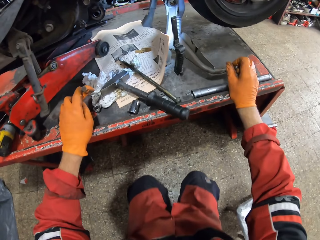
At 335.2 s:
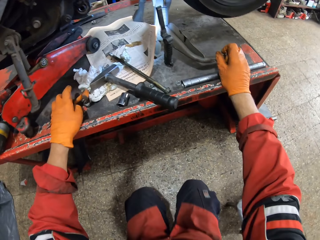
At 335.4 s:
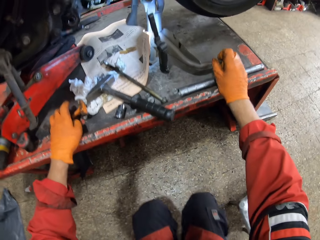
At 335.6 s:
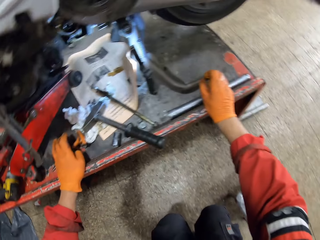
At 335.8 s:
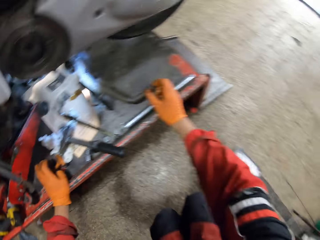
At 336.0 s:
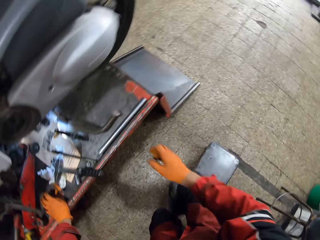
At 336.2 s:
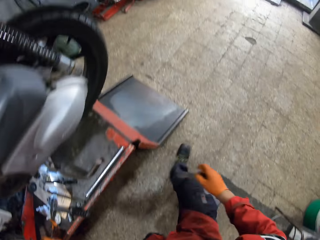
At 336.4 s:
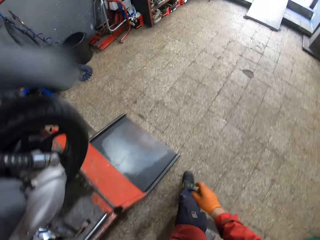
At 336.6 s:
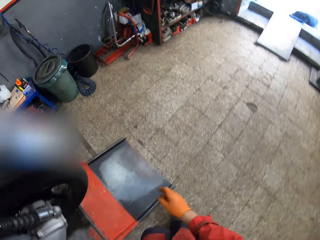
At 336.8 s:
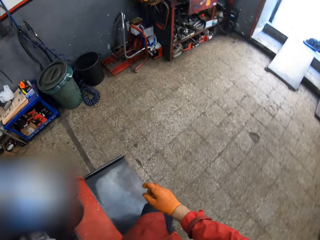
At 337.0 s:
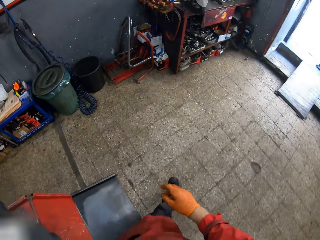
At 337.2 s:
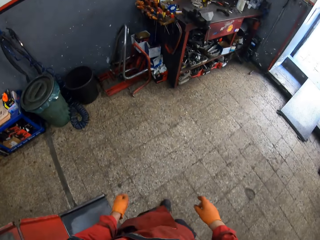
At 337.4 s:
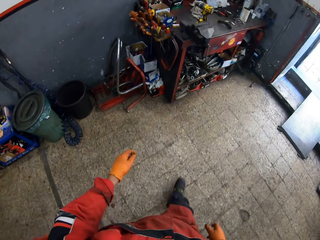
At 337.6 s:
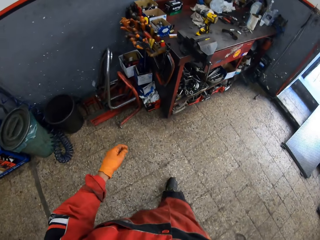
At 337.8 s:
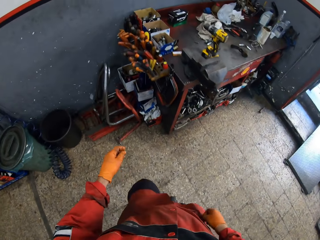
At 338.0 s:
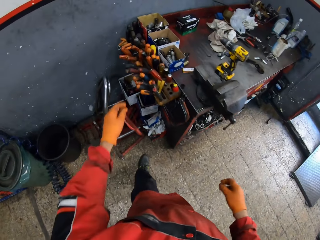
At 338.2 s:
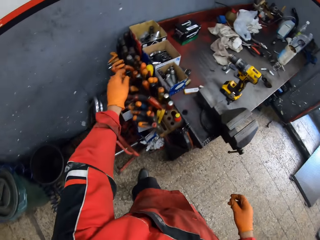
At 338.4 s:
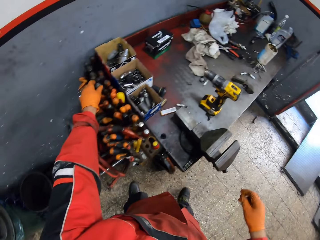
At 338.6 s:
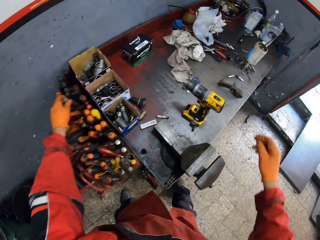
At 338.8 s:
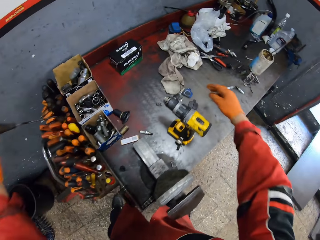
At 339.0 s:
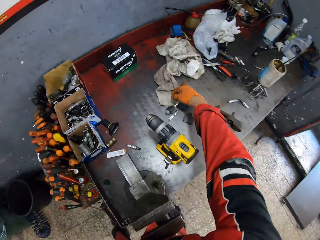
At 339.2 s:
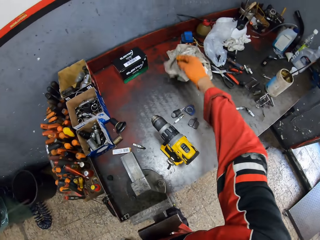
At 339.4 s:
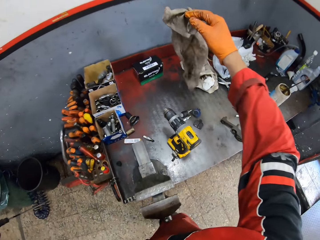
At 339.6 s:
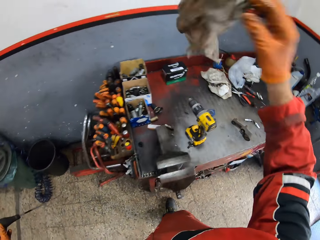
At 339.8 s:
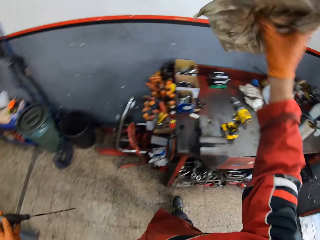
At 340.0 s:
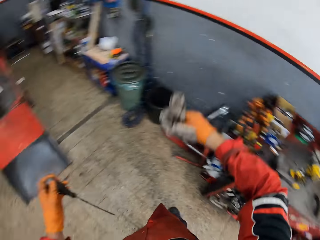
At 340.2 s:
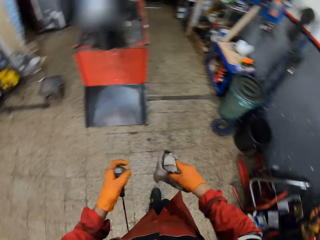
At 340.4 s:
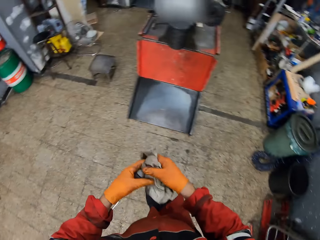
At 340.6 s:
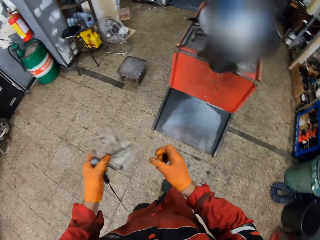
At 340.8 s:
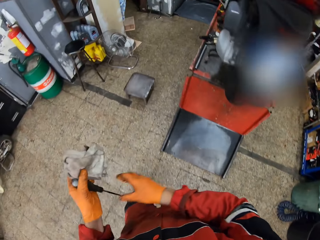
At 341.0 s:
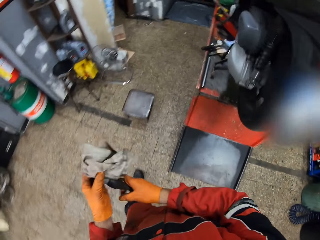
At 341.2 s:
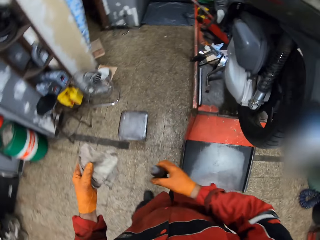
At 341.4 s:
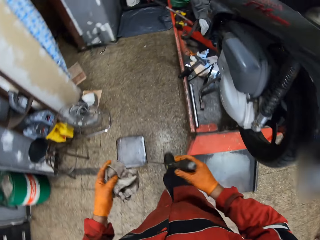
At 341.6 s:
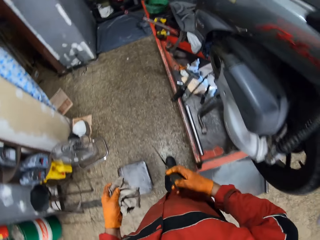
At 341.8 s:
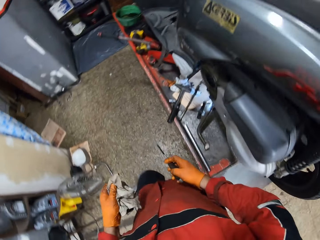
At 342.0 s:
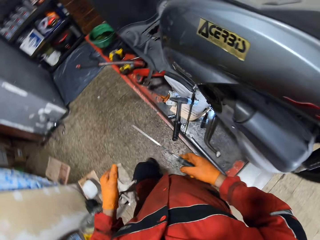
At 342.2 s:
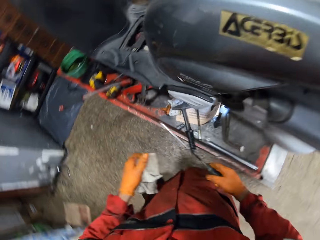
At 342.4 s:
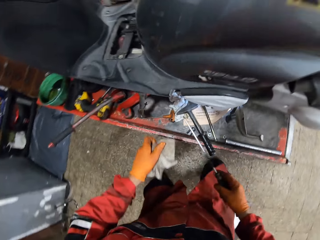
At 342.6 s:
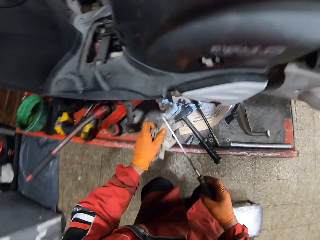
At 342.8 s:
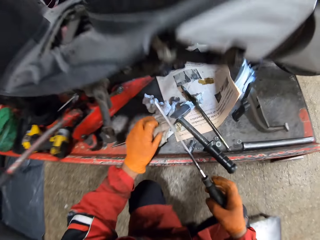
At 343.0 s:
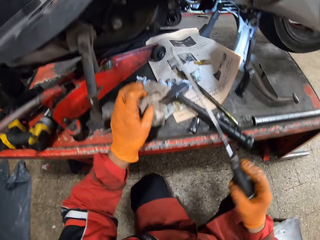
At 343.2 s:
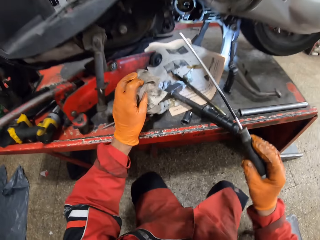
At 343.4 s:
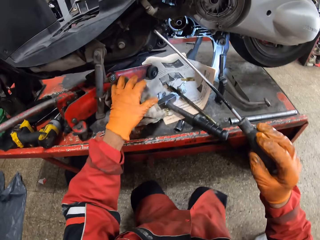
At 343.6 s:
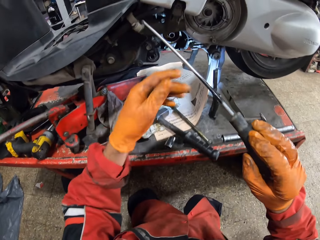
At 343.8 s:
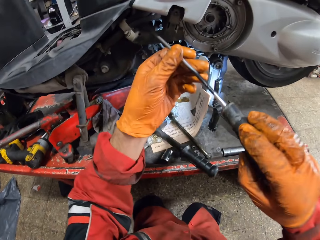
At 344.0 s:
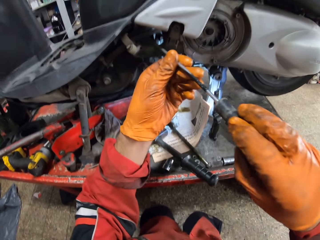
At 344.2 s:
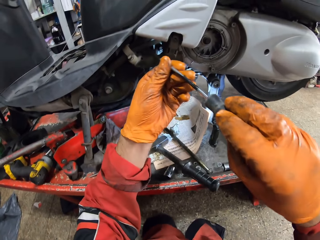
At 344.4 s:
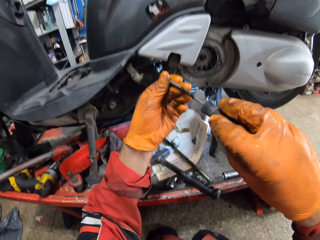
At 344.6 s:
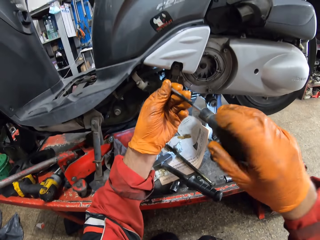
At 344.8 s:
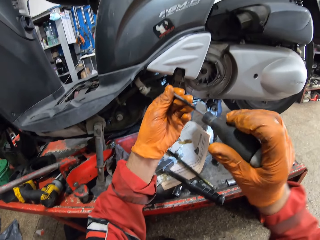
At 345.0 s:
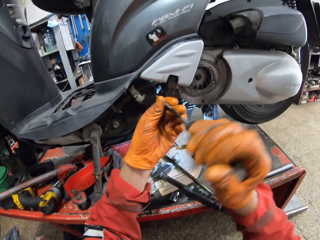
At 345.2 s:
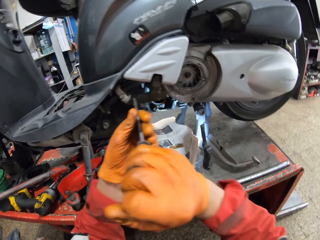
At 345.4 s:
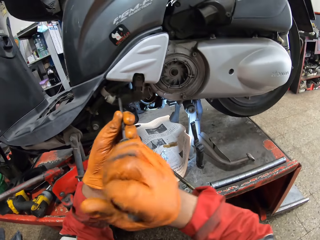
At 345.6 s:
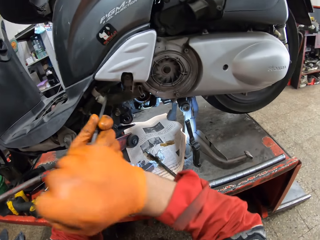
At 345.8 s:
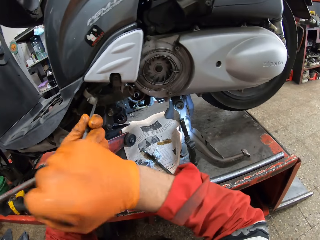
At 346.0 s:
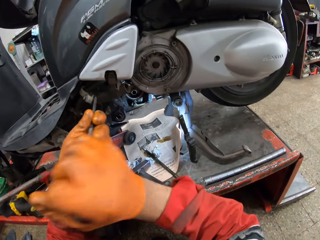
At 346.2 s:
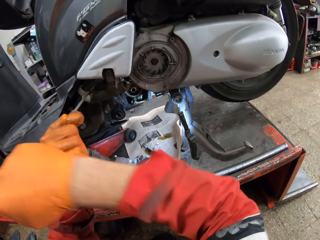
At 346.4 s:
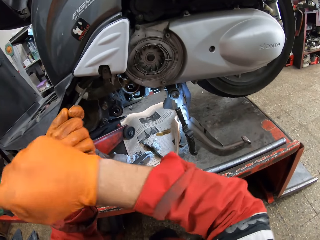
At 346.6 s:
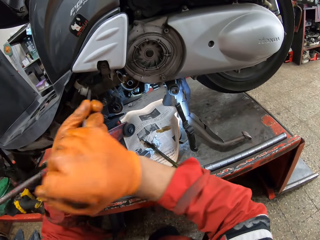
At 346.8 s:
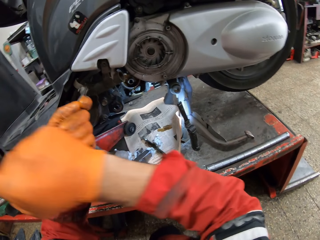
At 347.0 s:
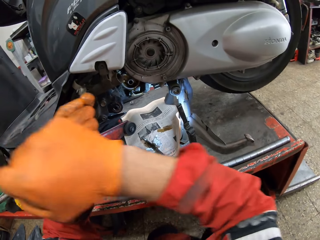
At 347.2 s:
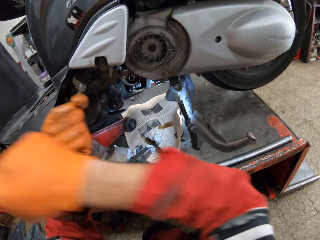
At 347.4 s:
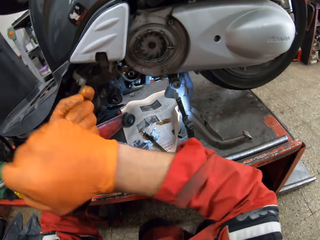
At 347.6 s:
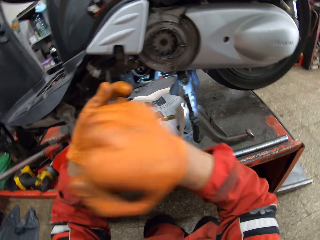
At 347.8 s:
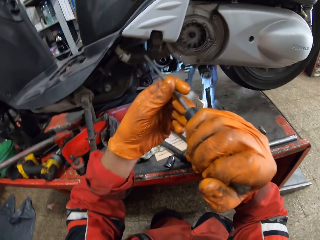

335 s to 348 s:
The camera wearer drops the hammer and screwdriver onto the car lift. He stands. He walks to the right towards the work table. He picks up another screwdriver from the work table with his left hand. He picks up a rag from the work table with his right hand. He holds the rag with his left hand. He passes the rag to his left hand. He holds the screwdriver with his right hand. He passes the second screwdriver to his right hand. He rests his left hand onto the car lift. He sits. He drops the rag onto the car lift. He holds the second screwdriver with both hands. He adjusts something. He screws the motorcycle engine part with the second screwdriver.

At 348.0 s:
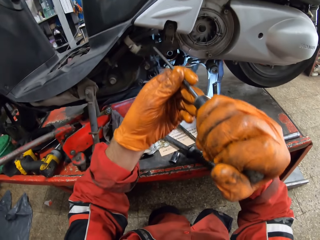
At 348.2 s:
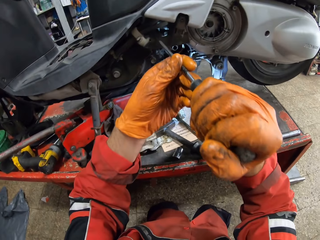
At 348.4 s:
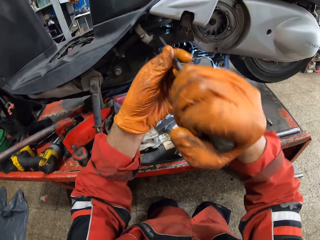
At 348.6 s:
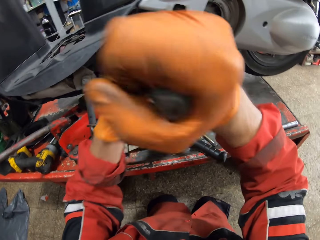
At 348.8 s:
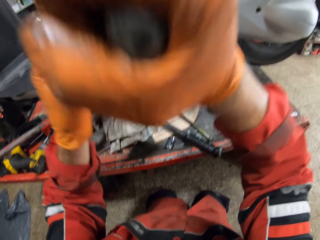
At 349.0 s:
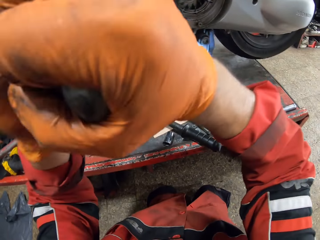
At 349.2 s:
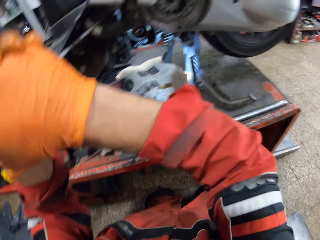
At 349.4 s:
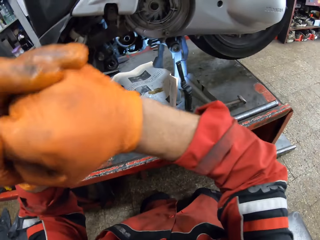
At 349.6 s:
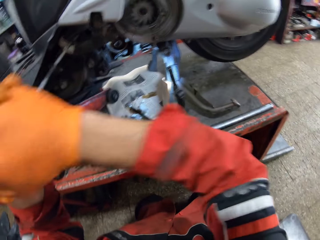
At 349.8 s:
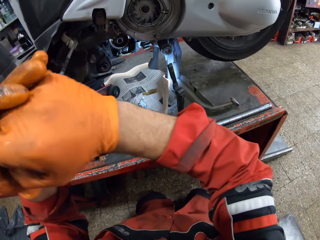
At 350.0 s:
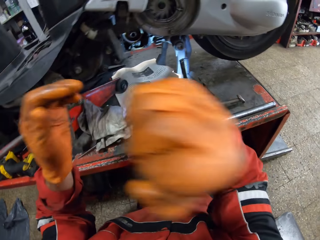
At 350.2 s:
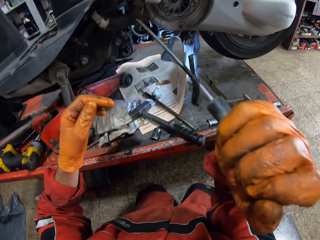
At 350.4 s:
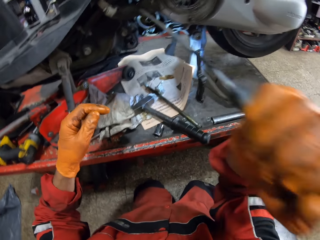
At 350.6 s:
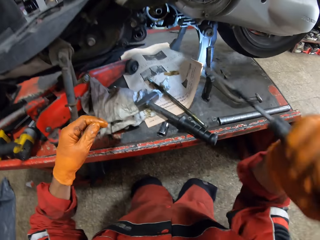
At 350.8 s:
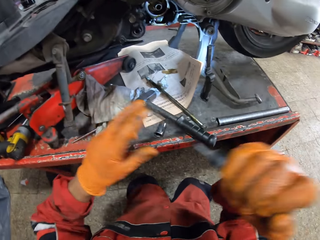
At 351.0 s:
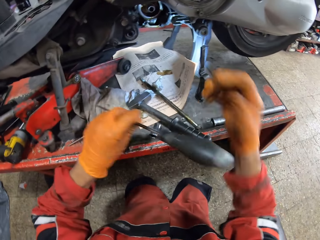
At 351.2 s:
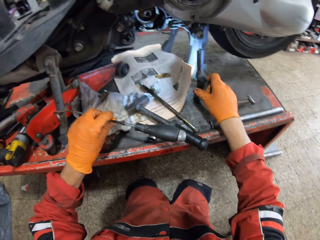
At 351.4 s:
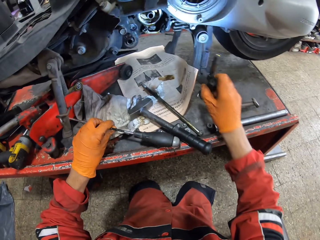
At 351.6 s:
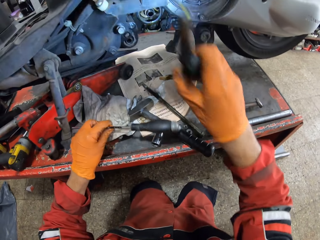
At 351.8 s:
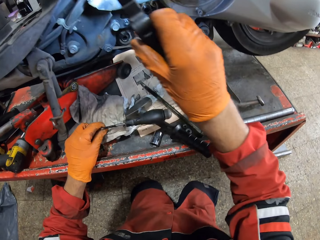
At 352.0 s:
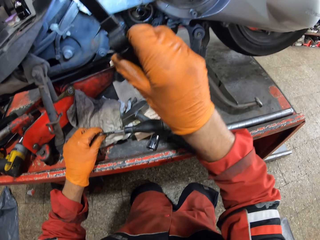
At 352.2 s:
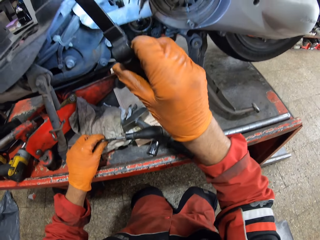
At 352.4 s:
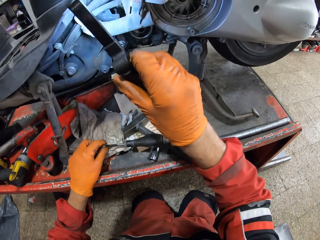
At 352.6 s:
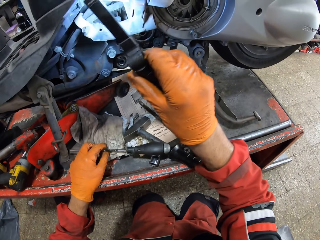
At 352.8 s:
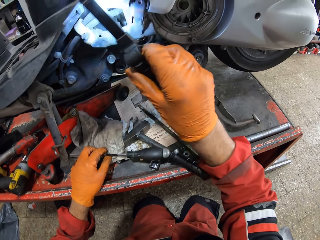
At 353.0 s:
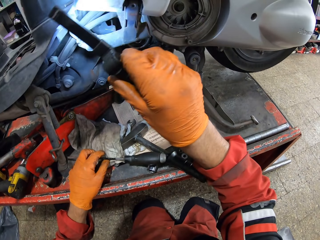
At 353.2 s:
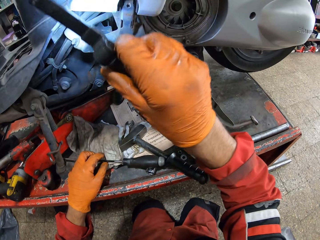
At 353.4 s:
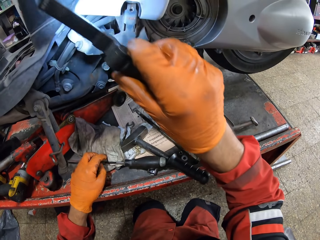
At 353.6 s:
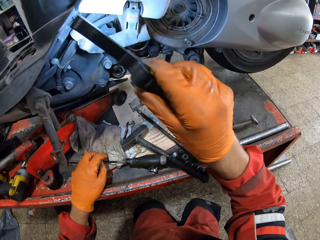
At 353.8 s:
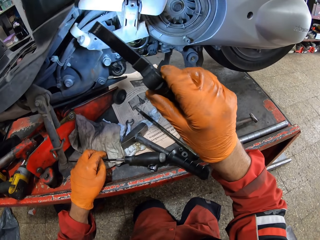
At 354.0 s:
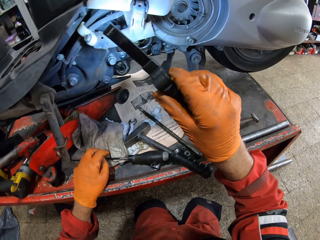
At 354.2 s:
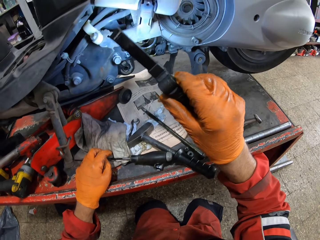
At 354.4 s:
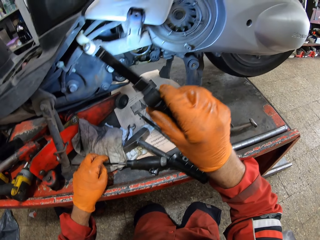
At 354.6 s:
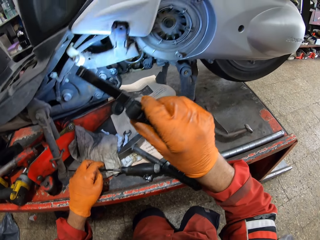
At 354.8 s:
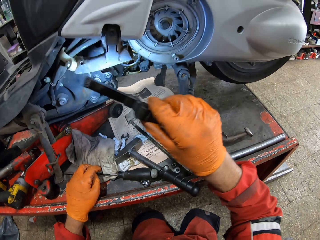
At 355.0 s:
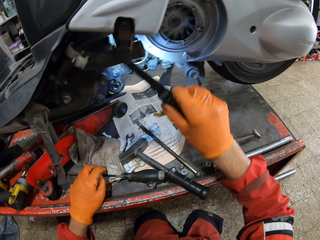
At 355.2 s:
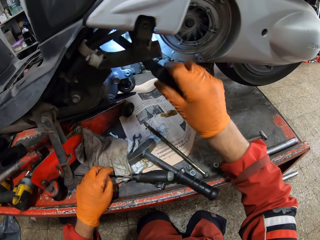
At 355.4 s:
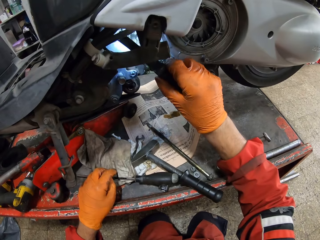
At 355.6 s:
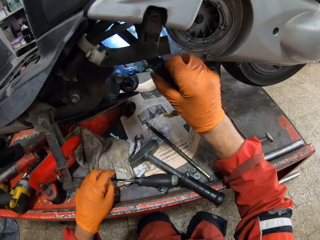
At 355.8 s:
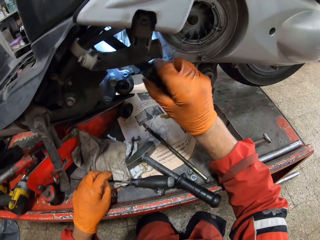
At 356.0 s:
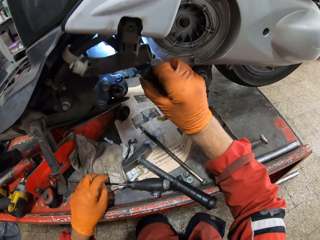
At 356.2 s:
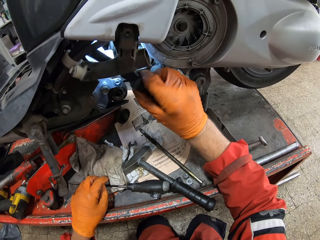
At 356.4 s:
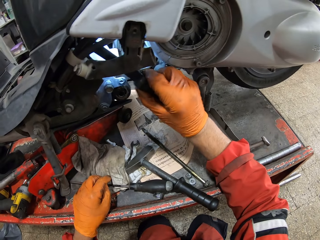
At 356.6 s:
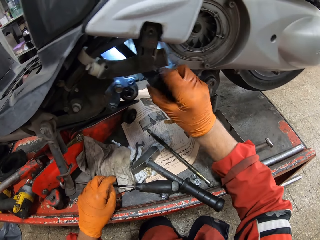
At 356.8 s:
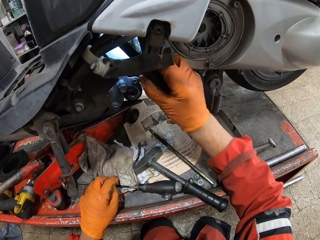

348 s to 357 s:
The camera wearer passes the second screwdriver to his left hand. He picks up a flashlight from the car lift with his right hand. He places his left hand onto the car lift. He shines light on the engine.
